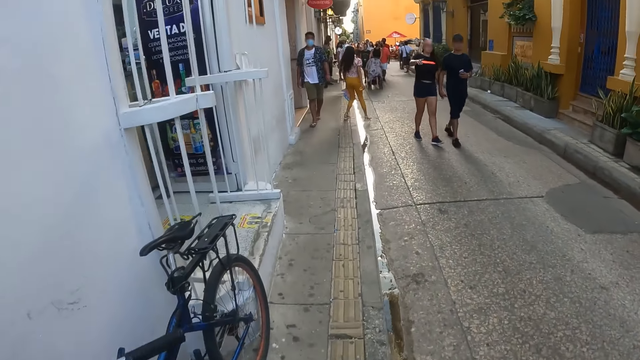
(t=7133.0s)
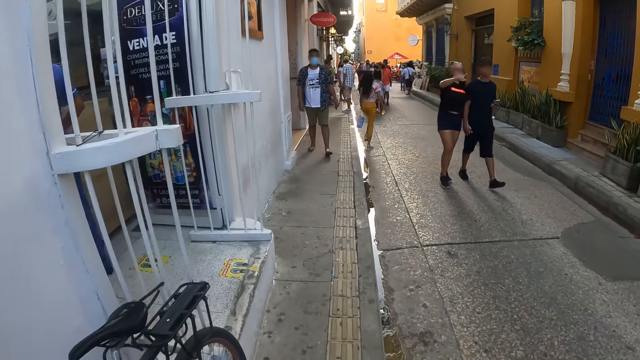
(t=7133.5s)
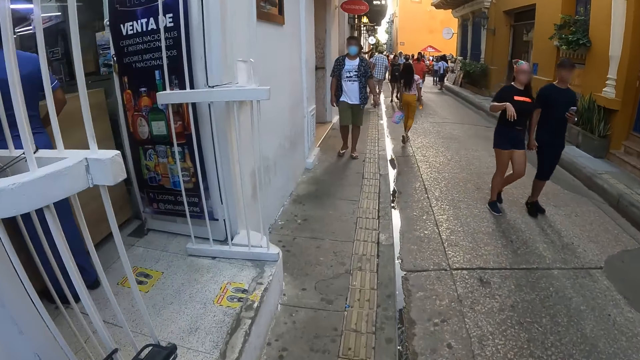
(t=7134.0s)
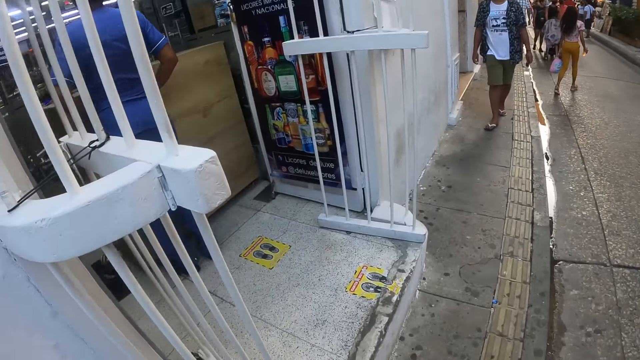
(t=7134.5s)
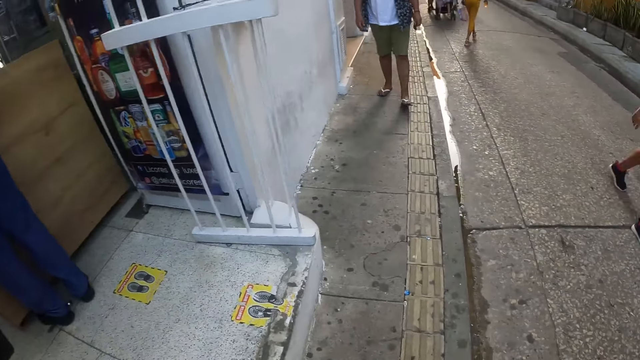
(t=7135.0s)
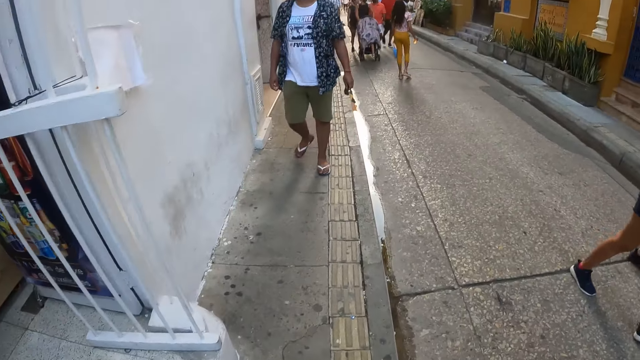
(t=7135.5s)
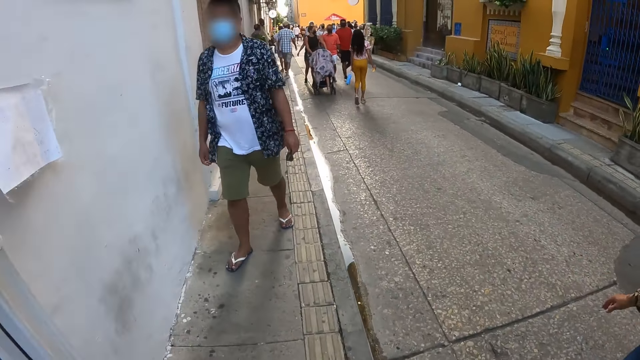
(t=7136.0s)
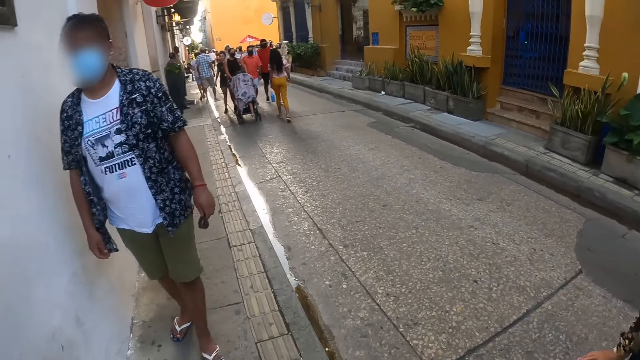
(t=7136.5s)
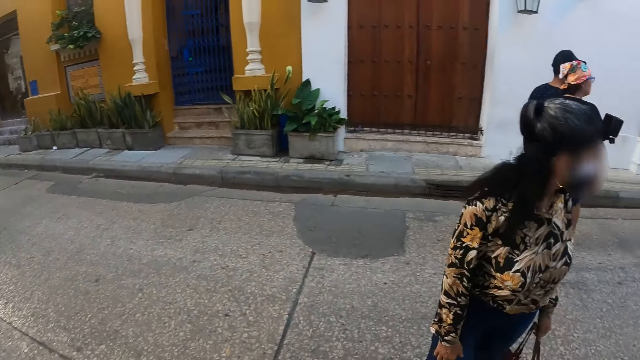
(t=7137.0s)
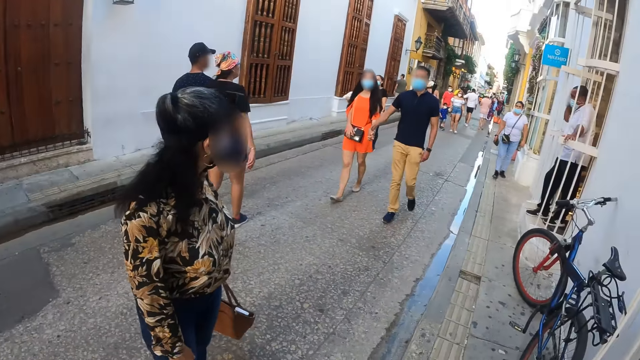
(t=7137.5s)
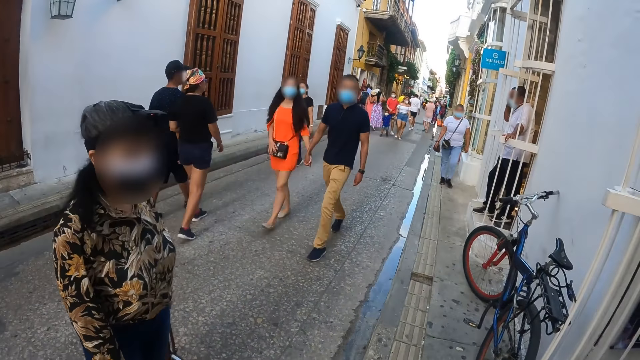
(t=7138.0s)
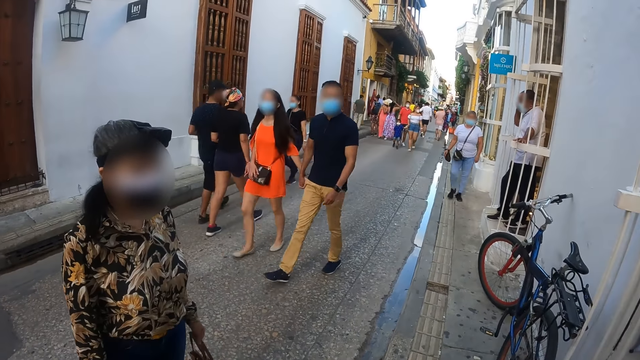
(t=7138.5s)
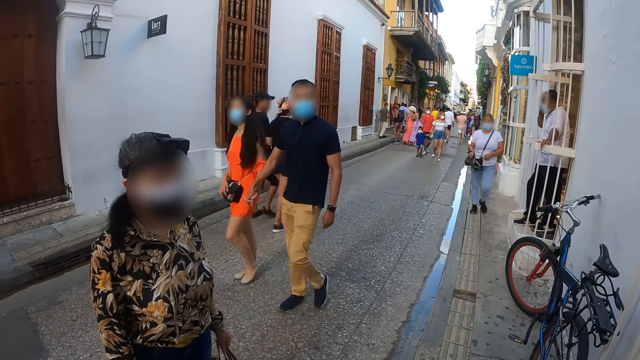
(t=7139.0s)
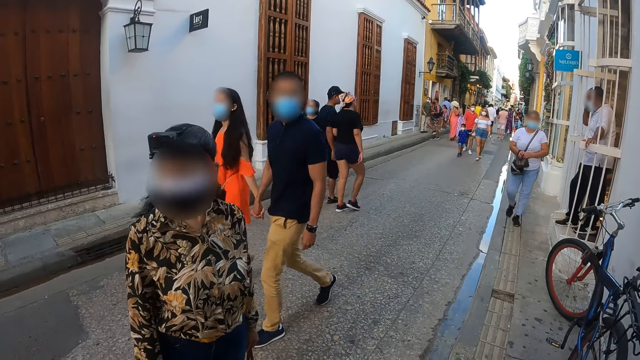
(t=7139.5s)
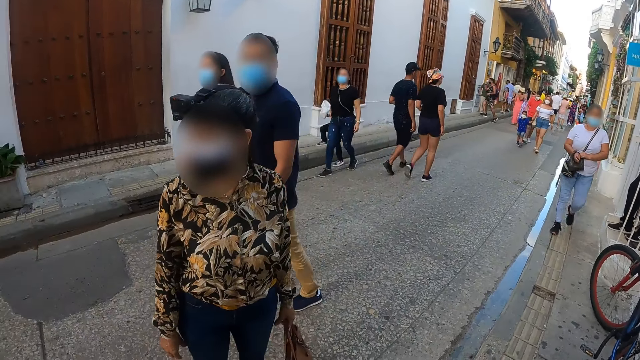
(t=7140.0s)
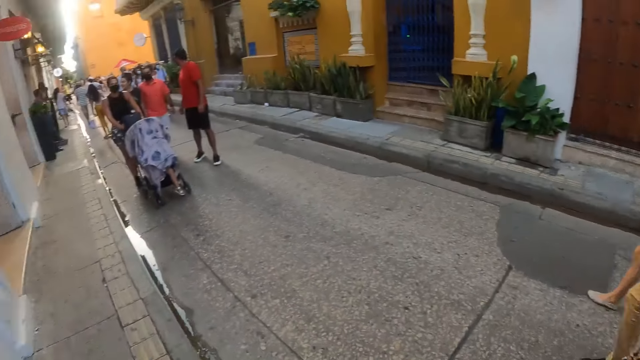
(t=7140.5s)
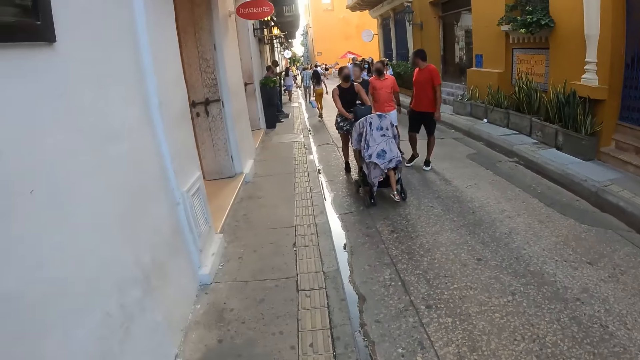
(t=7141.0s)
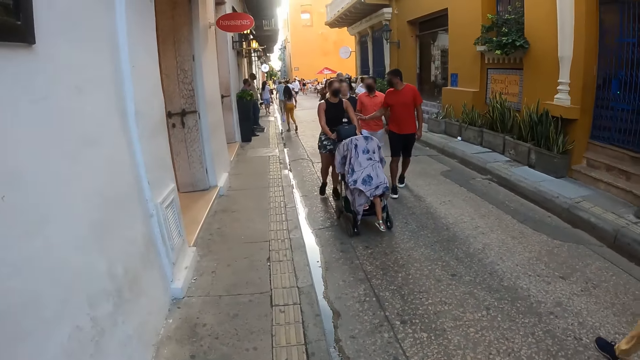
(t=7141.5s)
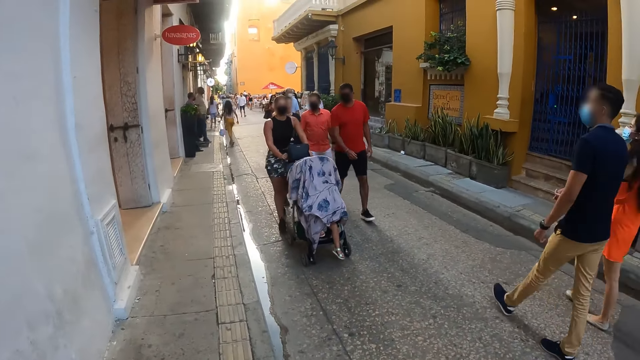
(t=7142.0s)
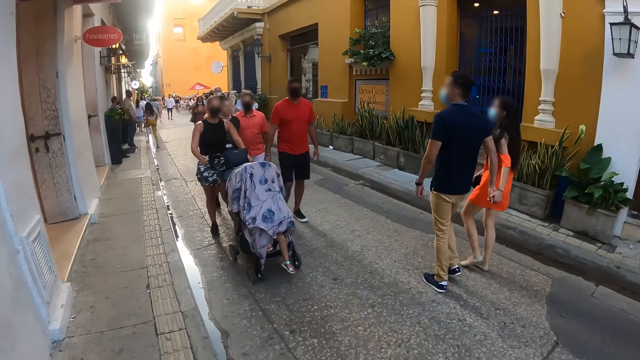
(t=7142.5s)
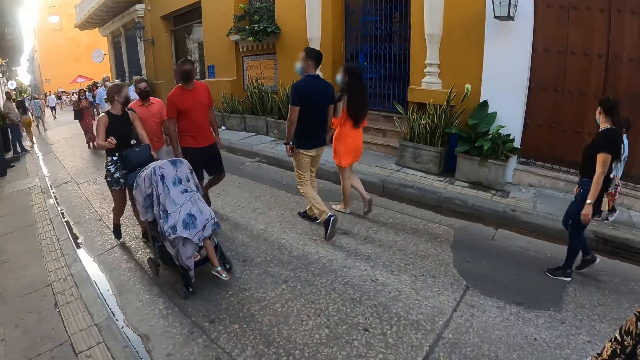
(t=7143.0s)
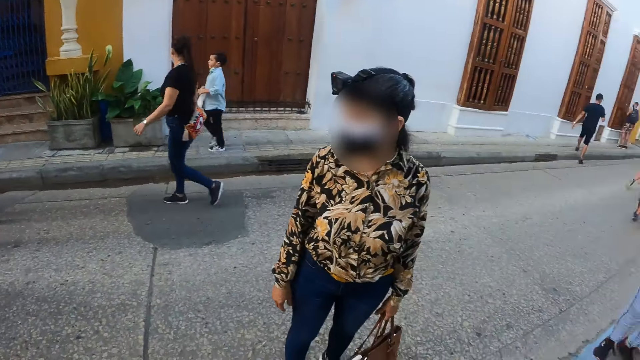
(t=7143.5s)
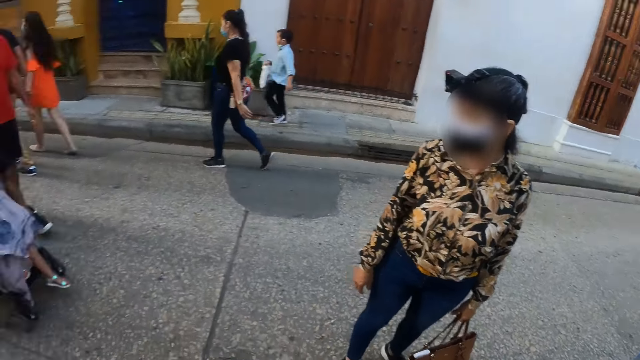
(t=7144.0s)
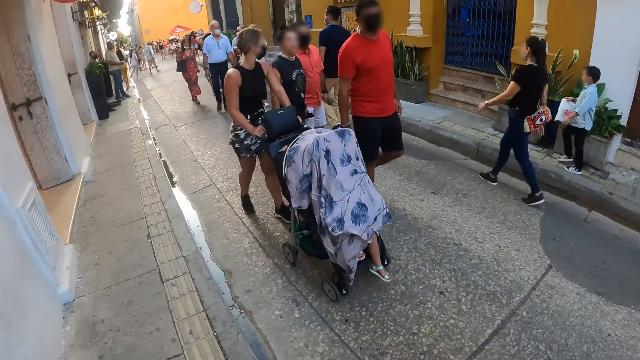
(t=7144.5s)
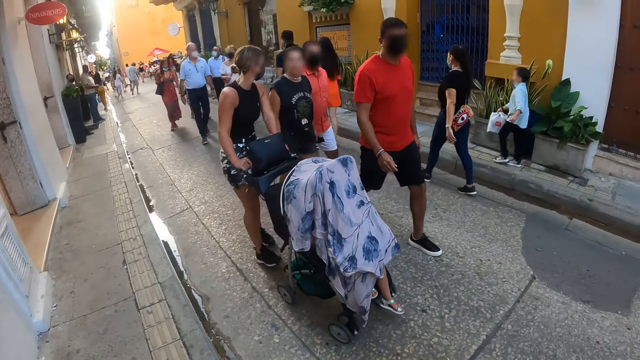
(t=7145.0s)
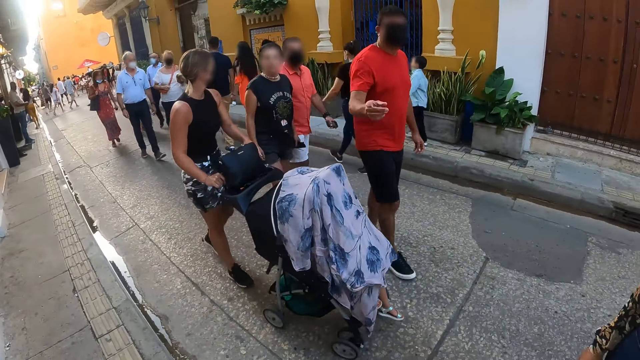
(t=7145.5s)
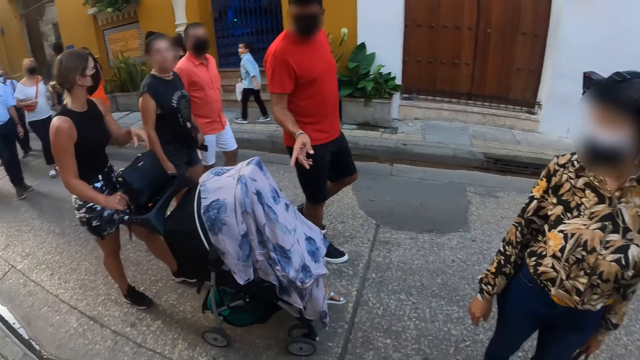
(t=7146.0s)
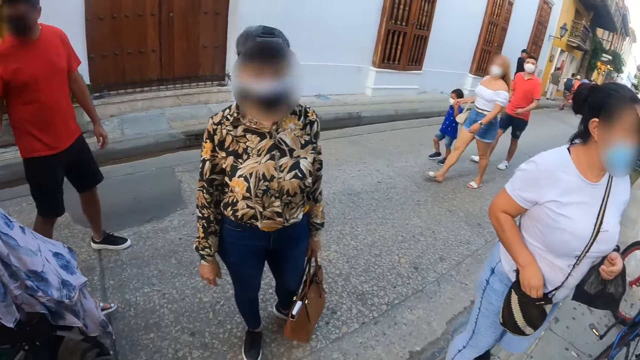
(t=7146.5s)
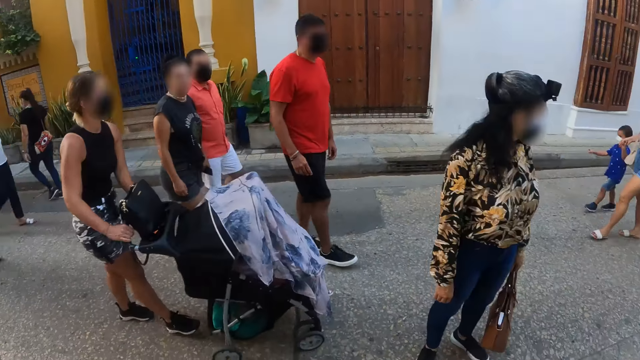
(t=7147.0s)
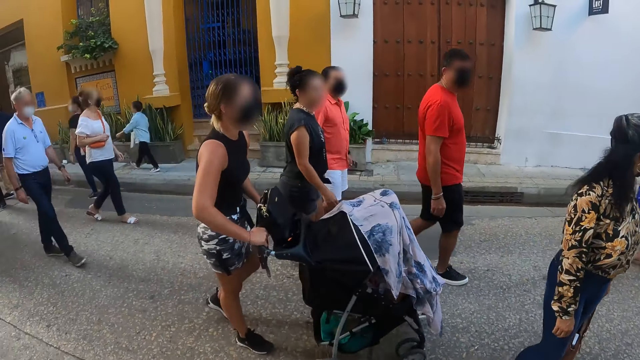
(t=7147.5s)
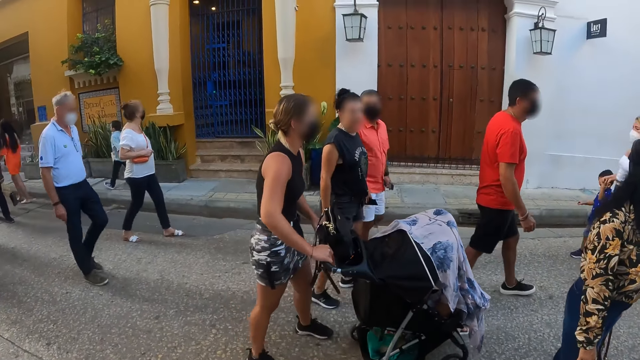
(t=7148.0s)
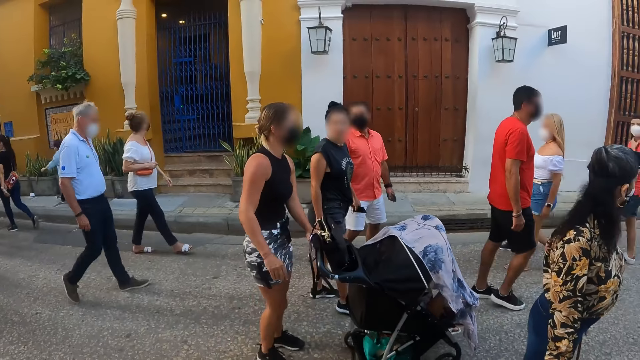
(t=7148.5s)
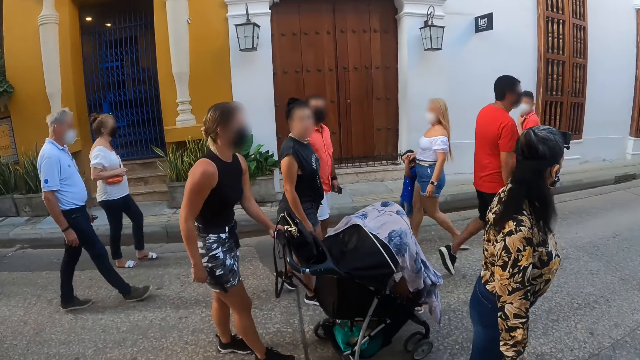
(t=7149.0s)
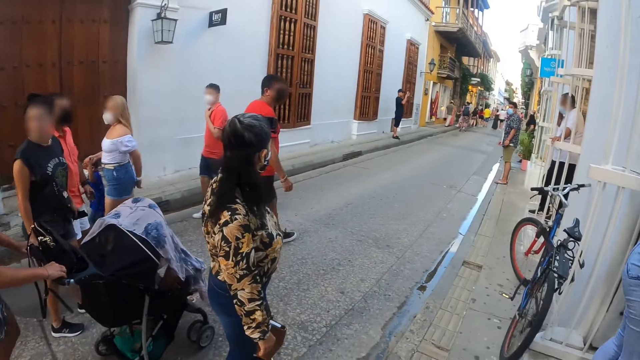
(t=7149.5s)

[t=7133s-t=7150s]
The camera wearer looks around the streets. They walk along the streets. They look around the streets.

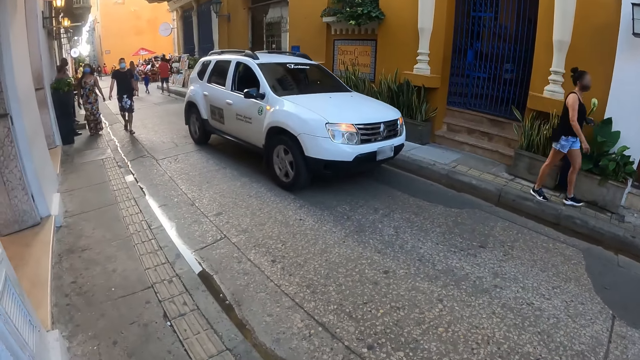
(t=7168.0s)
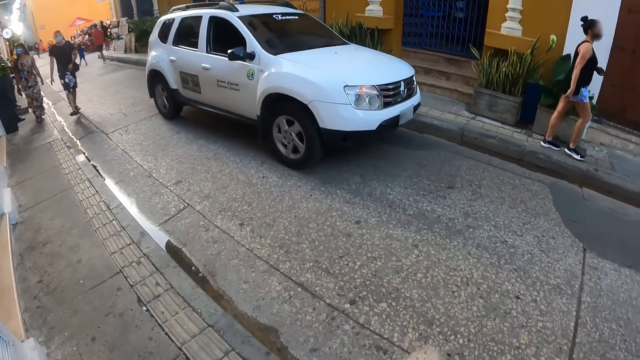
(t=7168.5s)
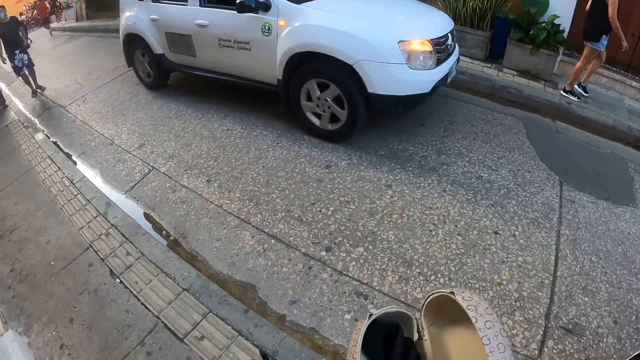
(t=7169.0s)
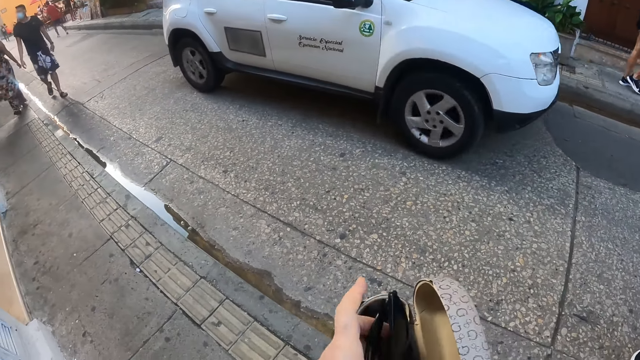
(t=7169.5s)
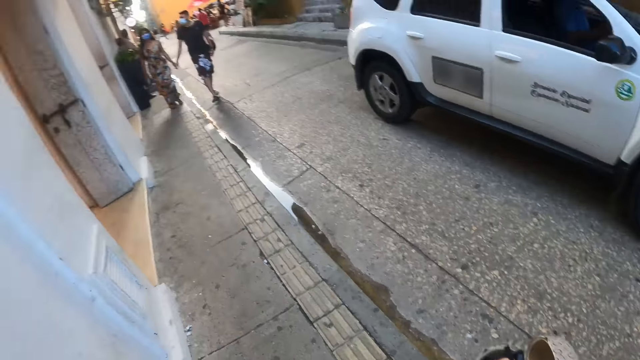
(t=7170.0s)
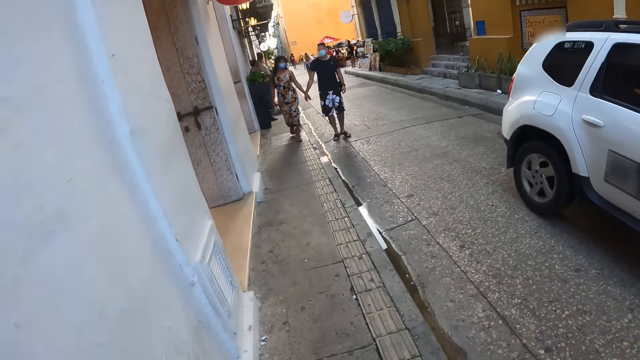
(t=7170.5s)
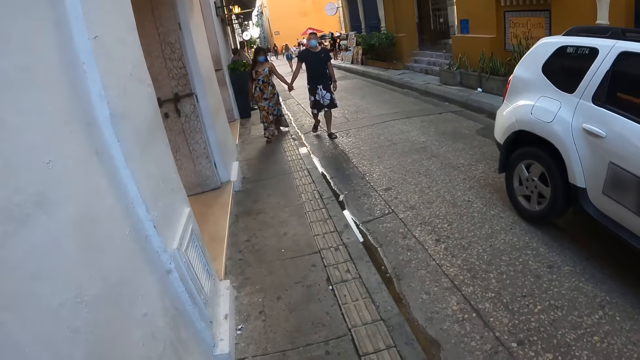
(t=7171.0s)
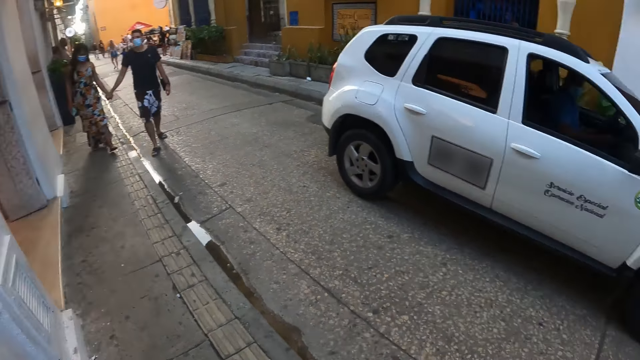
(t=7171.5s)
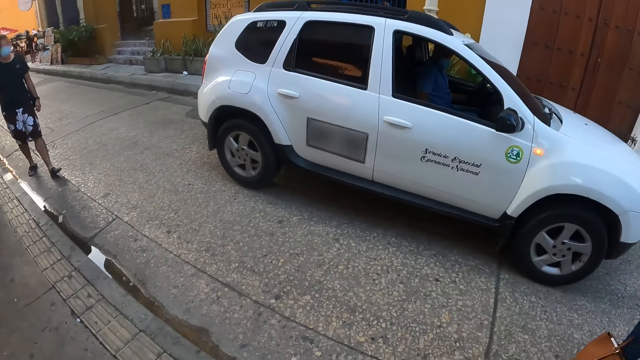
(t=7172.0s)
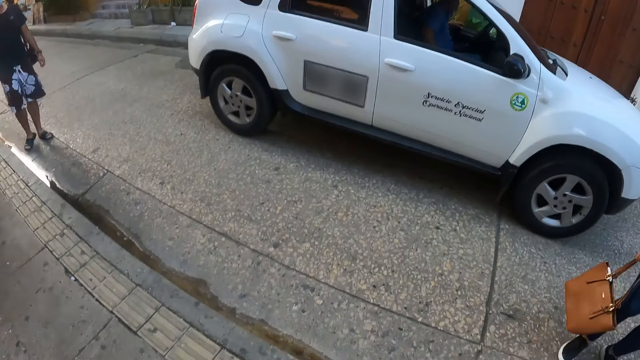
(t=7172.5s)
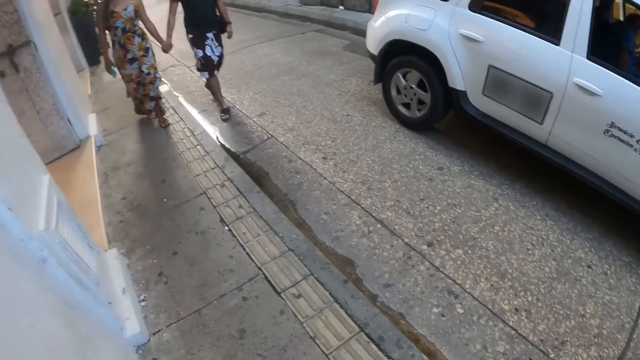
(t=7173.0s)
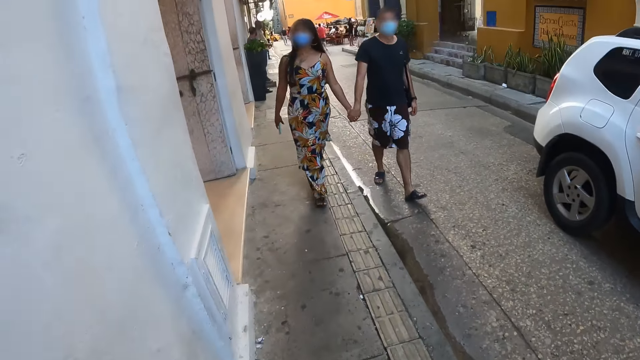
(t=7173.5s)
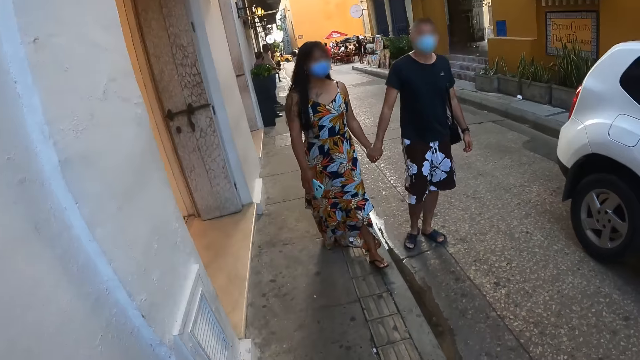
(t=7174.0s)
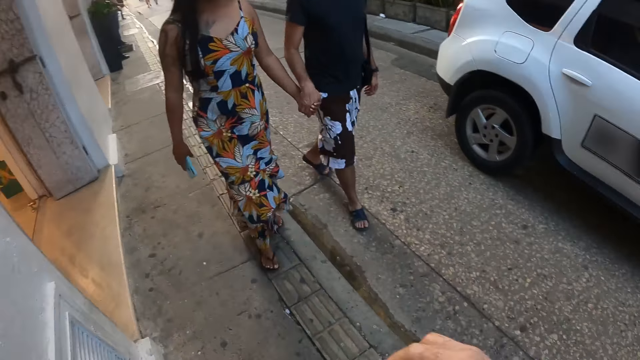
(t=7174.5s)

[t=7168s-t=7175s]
The camera wearer holds the shoes. They put the specs in the specs pouch. They look around the streets.
